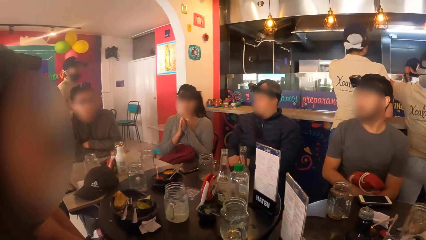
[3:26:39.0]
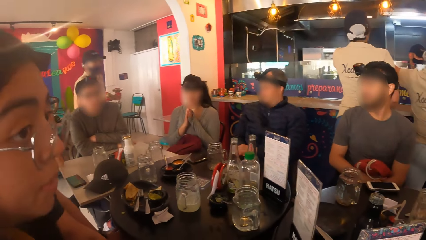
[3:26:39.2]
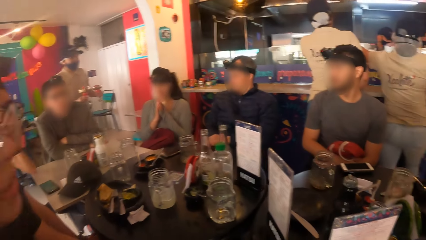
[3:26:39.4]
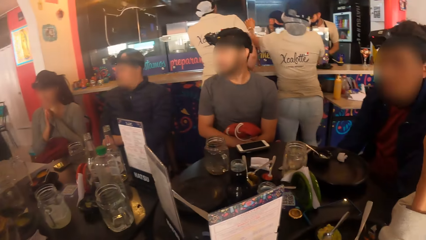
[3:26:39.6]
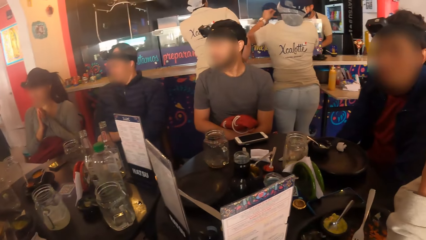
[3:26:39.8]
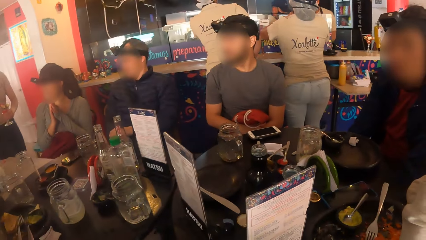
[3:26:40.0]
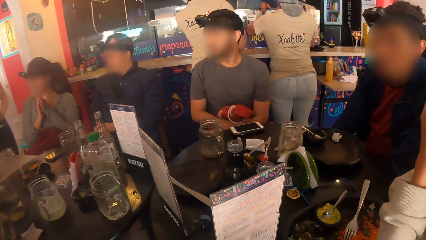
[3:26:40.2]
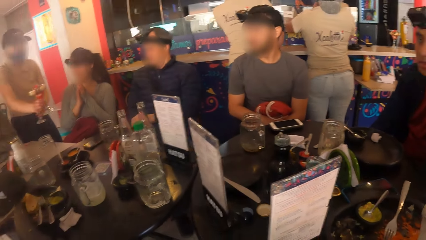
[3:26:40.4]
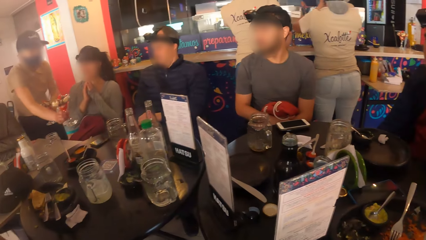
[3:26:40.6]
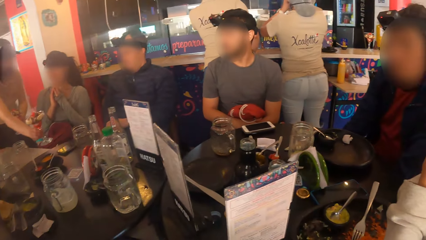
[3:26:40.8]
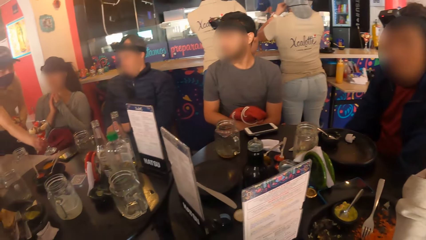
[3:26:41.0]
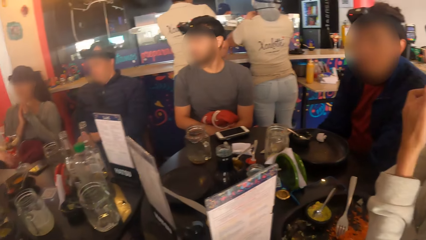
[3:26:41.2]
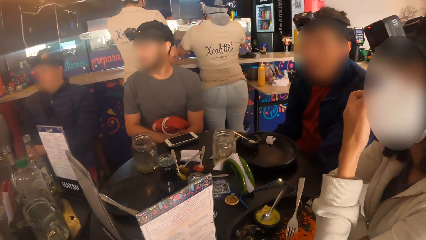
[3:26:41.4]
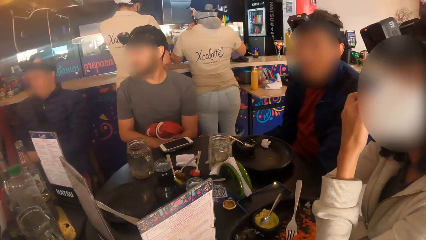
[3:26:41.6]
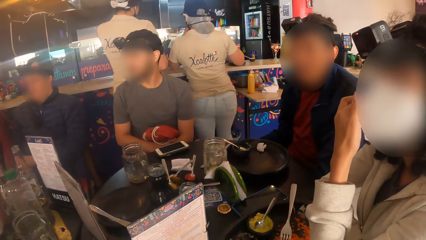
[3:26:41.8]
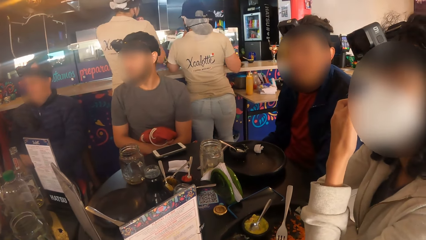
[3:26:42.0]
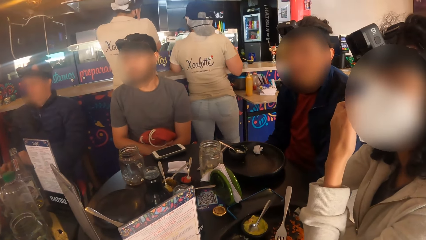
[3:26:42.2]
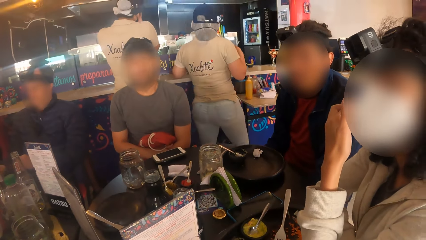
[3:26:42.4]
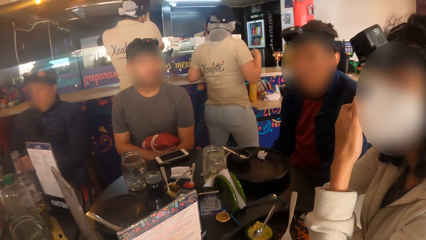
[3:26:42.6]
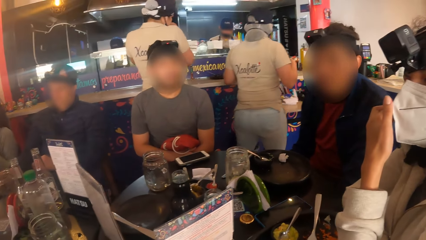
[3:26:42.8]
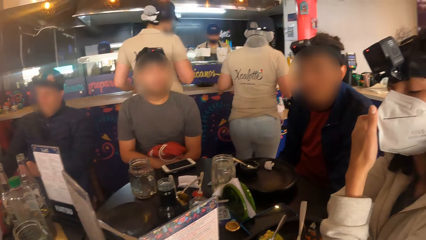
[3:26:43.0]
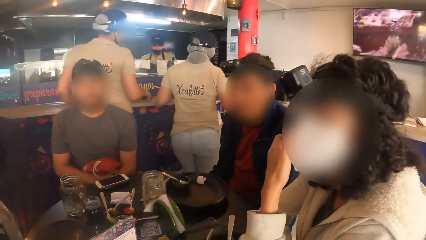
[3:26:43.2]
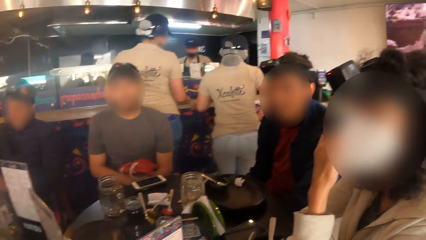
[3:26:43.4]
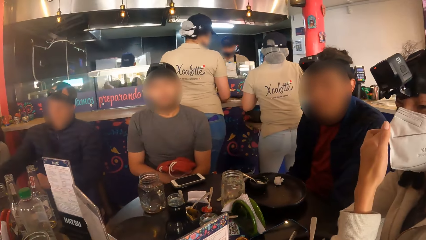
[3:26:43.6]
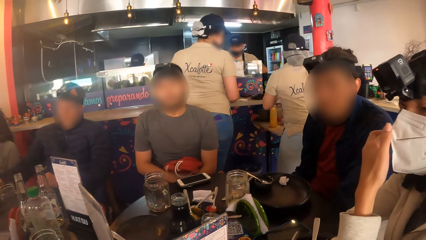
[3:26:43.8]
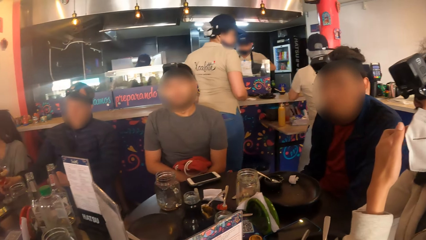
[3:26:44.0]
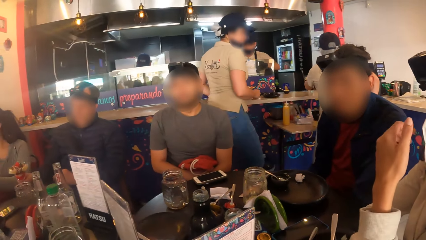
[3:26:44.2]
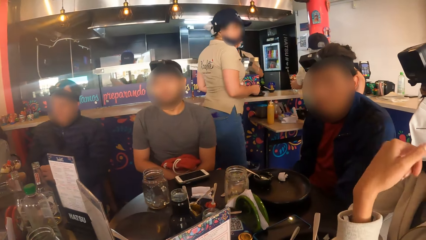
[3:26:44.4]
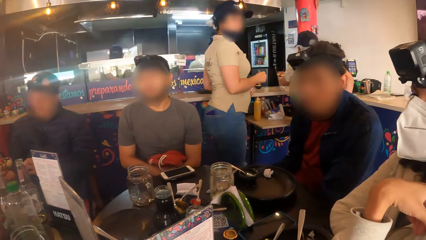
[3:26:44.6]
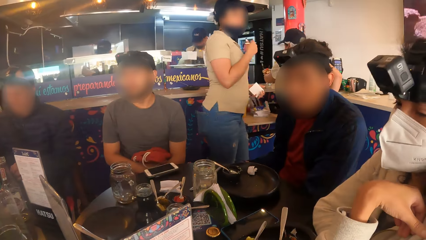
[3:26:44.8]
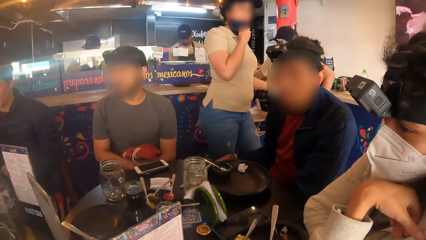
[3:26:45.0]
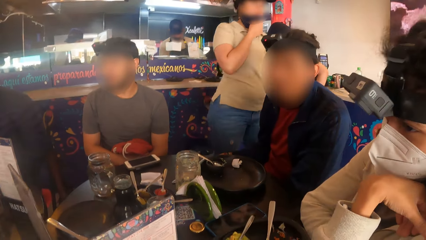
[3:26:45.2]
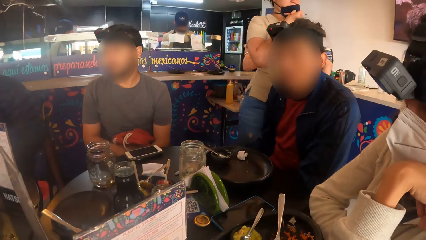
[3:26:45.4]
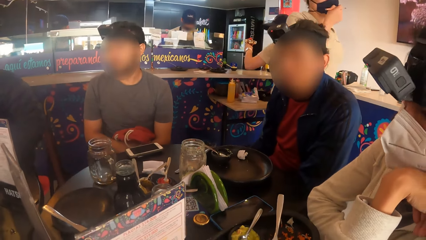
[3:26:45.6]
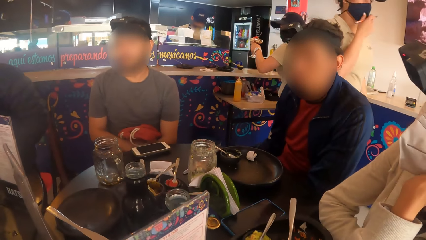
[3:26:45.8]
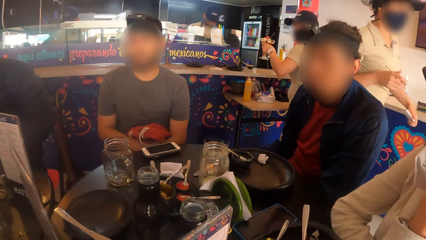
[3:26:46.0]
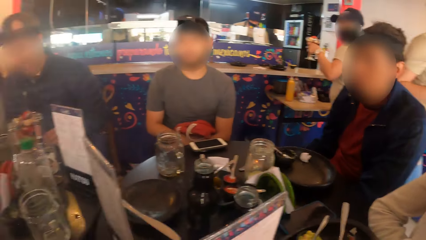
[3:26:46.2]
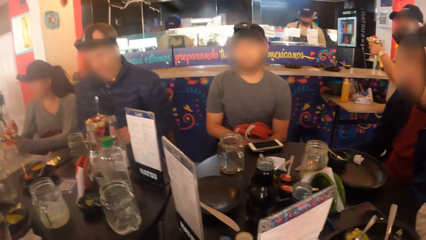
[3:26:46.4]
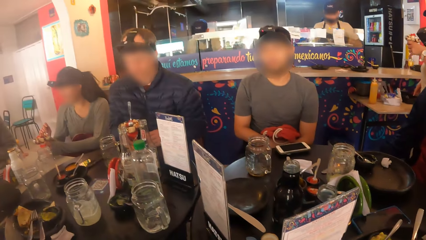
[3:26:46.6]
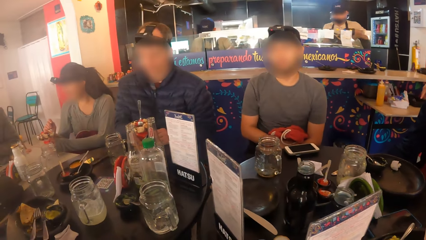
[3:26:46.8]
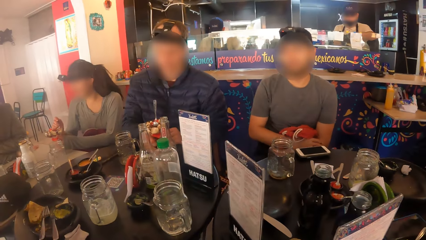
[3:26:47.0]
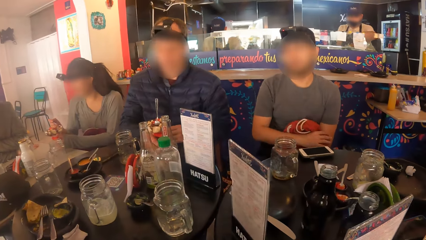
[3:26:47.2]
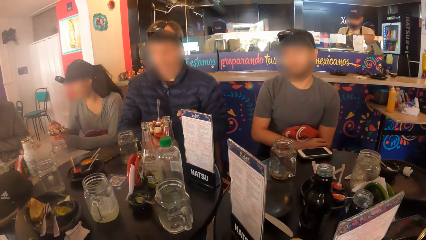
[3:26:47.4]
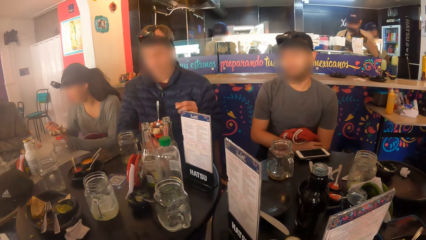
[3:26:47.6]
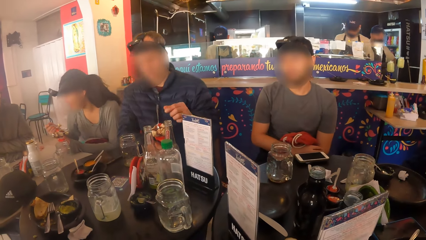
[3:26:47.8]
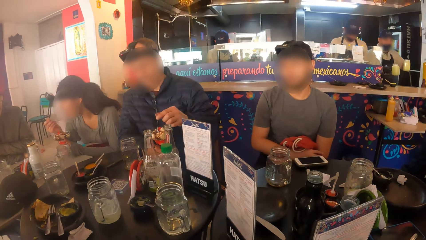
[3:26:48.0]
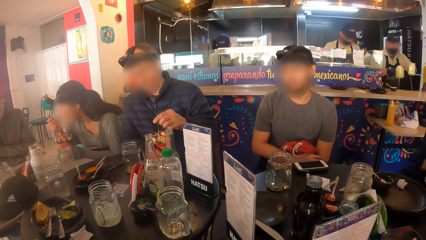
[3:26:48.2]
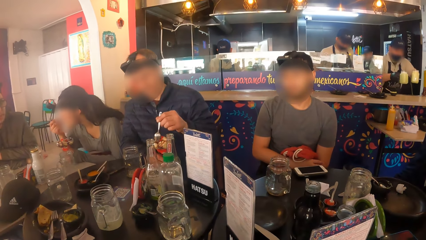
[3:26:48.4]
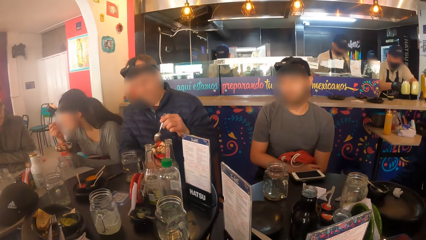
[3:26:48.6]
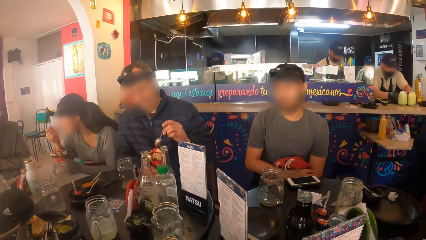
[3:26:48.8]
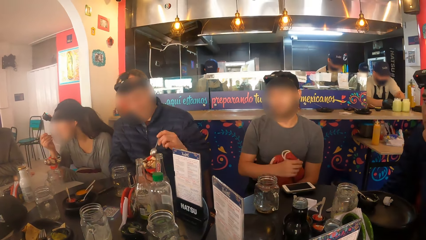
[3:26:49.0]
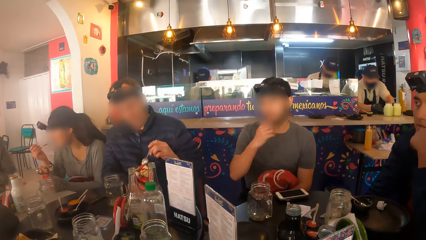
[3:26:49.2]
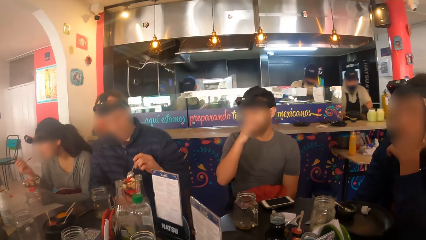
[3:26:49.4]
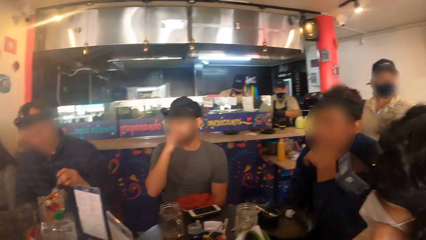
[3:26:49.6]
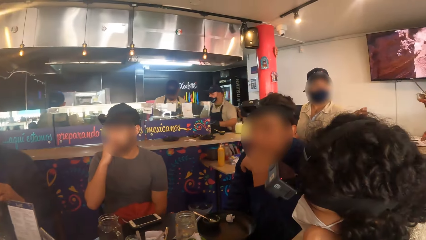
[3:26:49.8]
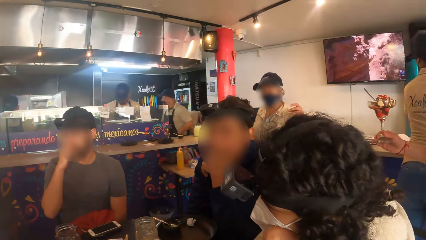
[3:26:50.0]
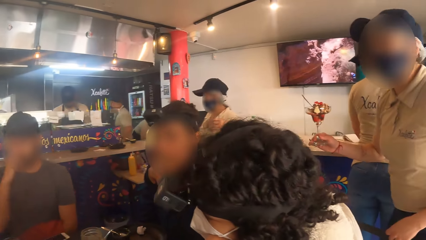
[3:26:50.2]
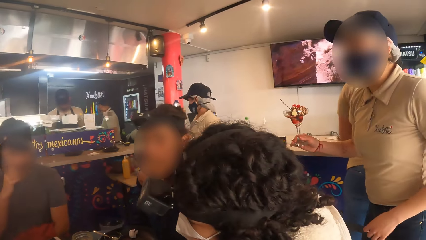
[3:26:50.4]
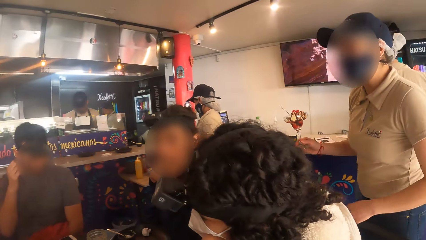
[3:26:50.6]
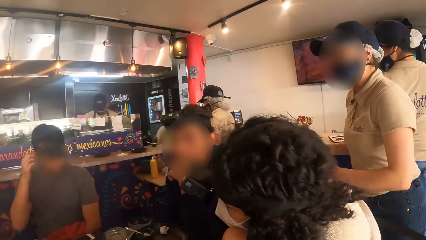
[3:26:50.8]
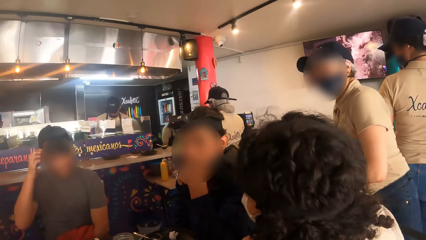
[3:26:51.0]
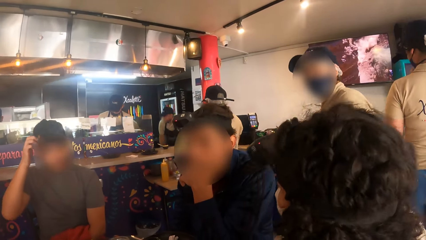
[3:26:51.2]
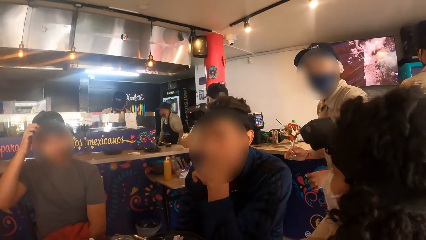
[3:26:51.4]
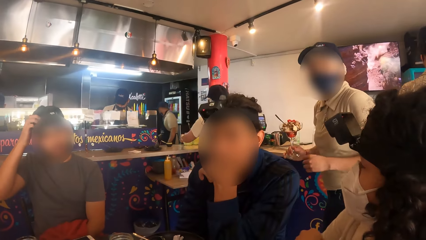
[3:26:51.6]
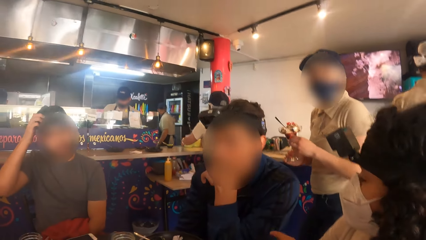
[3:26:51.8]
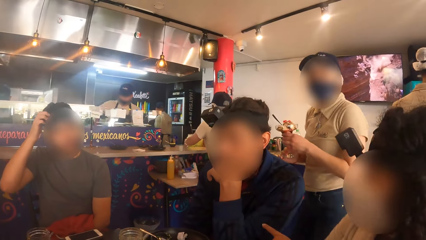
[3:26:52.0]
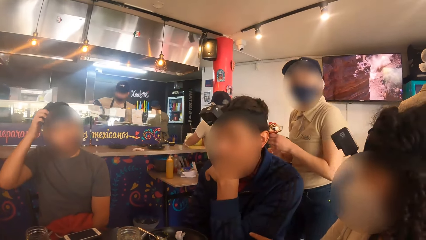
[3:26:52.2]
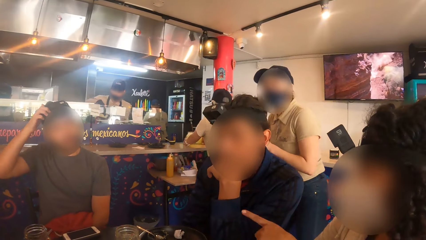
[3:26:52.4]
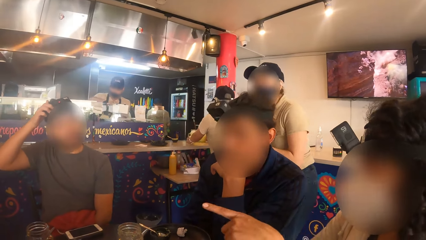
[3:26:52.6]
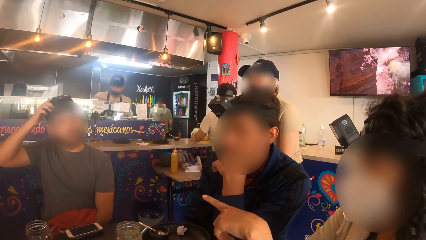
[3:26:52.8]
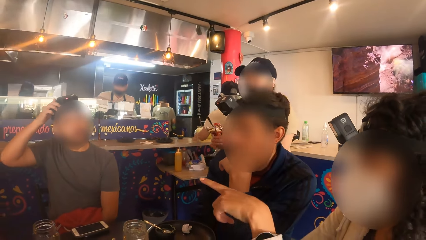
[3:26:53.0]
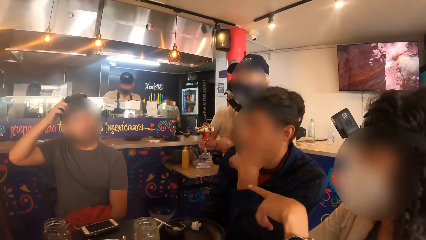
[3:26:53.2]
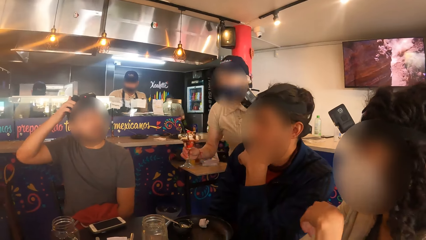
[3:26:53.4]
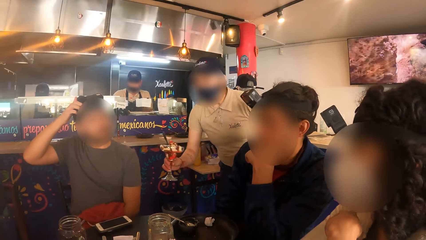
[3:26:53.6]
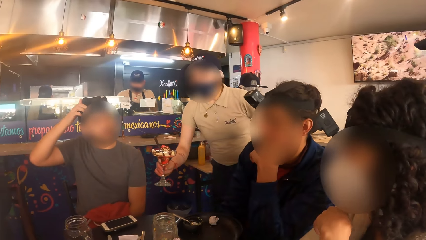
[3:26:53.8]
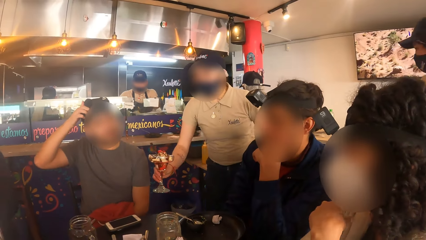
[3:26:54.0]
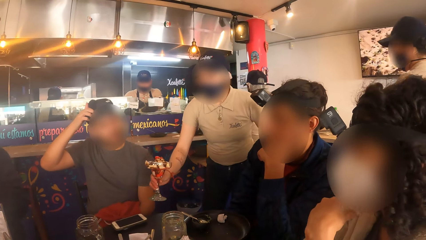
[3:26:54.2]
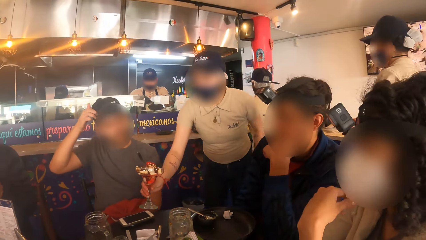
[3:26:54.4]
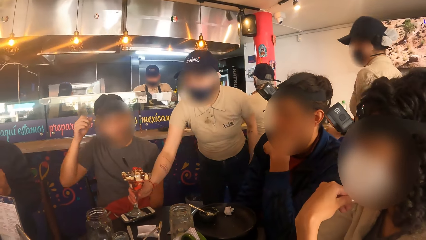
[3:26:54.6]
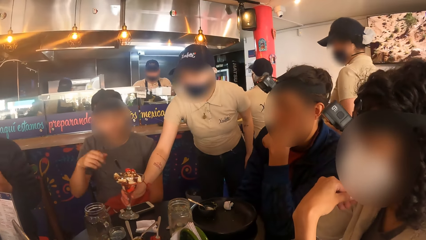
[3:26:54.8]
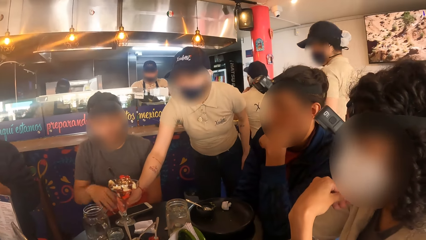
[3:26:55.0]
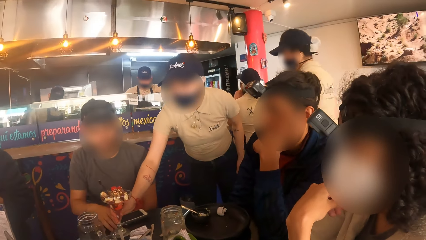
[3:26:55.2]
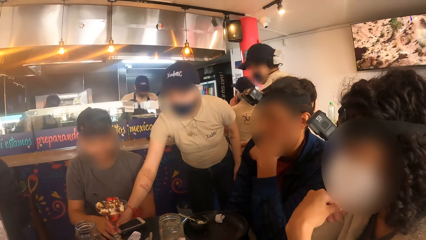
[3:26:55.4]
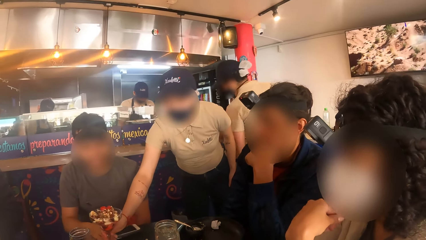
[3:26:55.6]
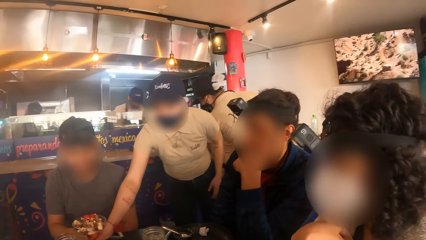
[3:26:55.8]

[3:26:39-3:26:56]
A waiter drops a cup of parfait on a table with her right hand. A man moves the cup of parfait with his right hand. The man picks a spoon from the cup of parfait with his left hand. Another man adjusts his head cam with his right hand. The woman interacts with the waiter. The waiter drops a cup of parfait on the table with her right hand.
